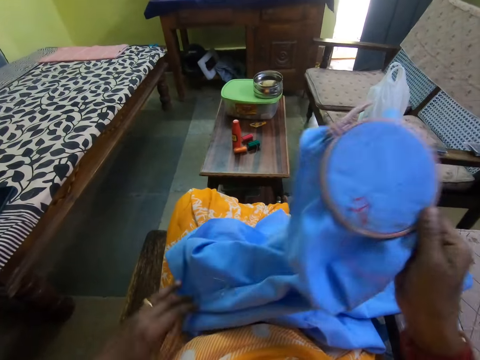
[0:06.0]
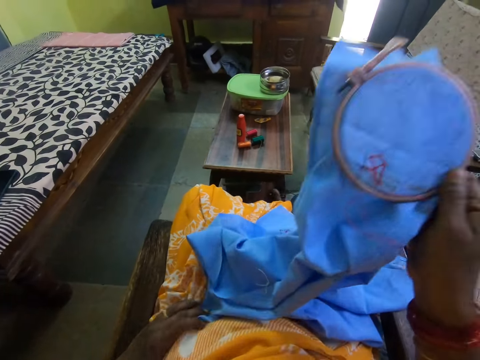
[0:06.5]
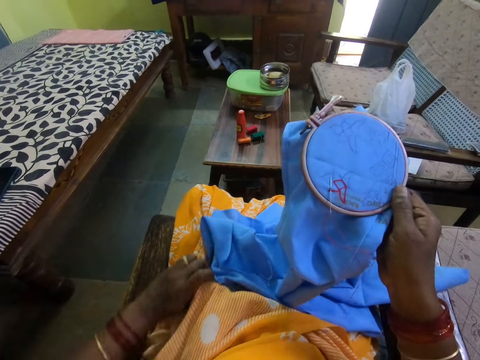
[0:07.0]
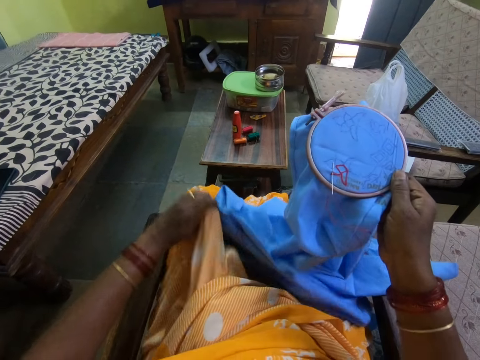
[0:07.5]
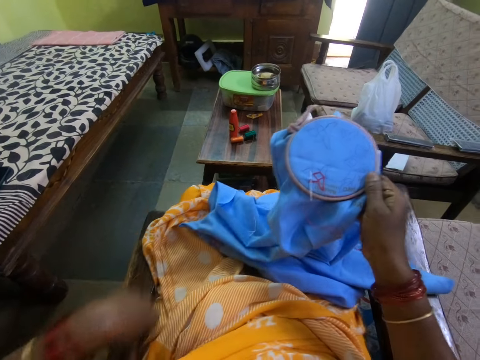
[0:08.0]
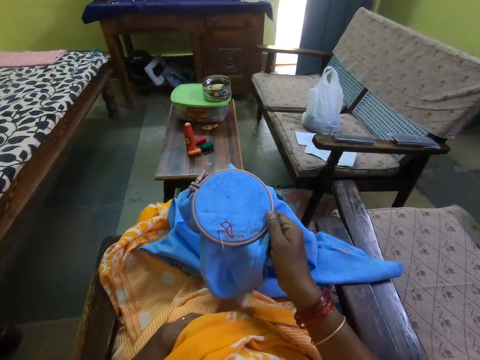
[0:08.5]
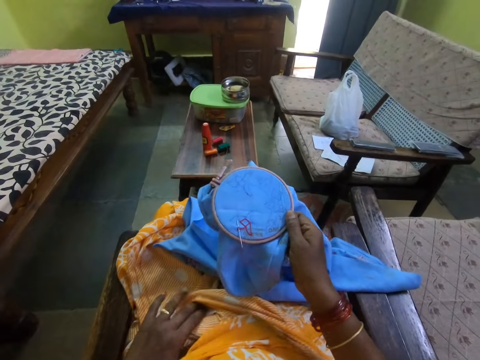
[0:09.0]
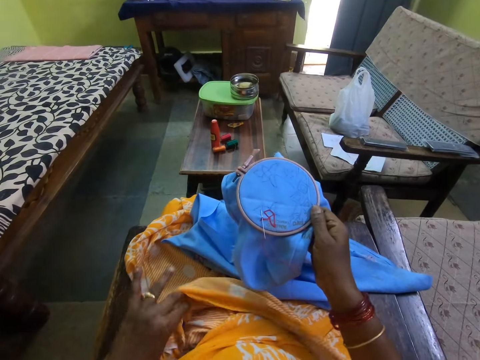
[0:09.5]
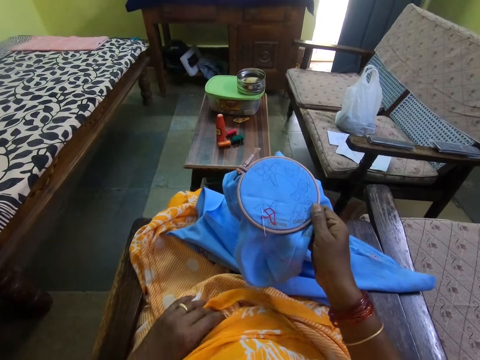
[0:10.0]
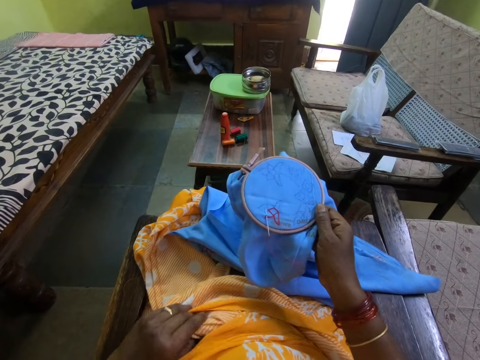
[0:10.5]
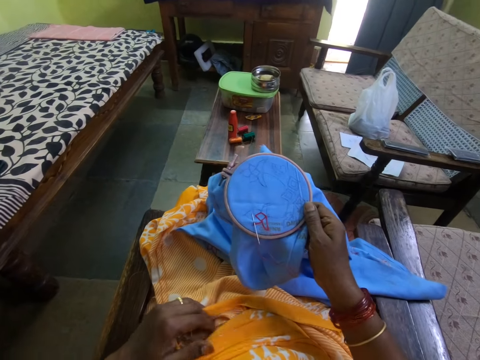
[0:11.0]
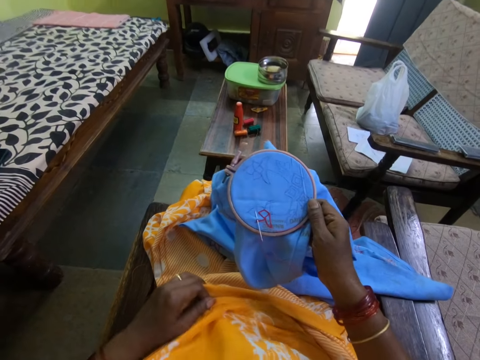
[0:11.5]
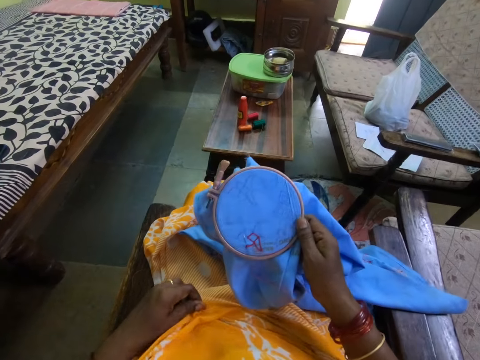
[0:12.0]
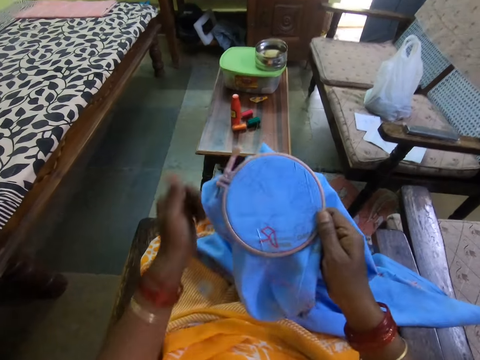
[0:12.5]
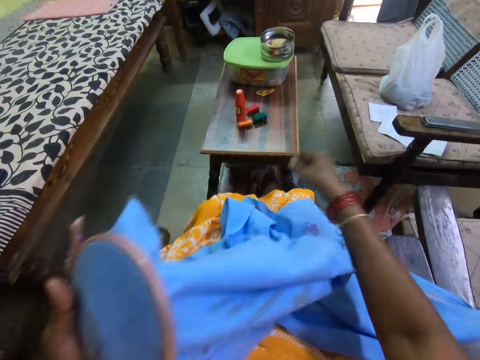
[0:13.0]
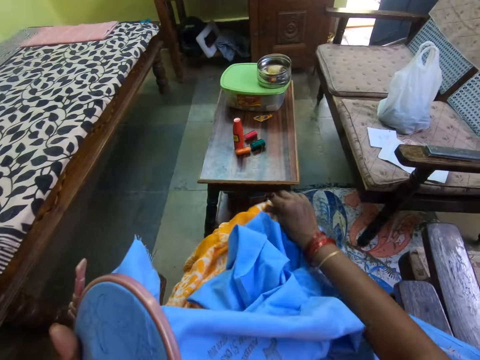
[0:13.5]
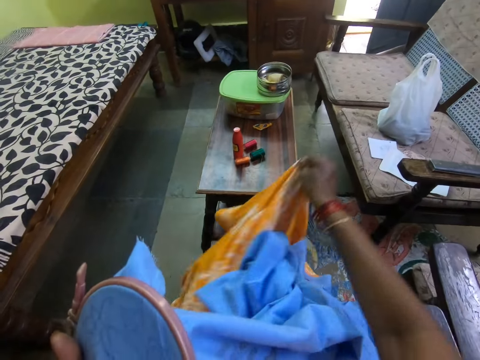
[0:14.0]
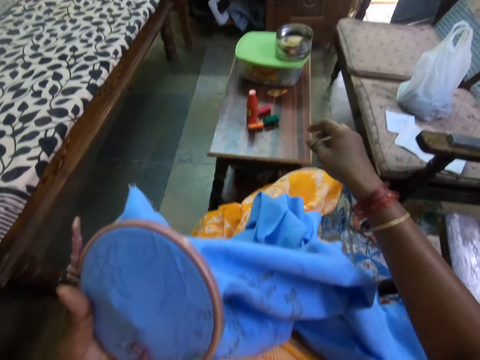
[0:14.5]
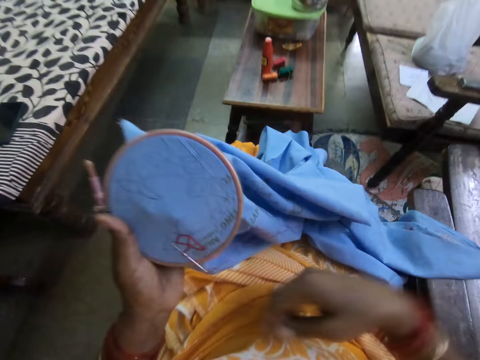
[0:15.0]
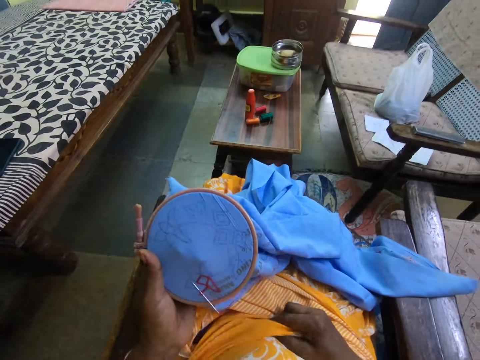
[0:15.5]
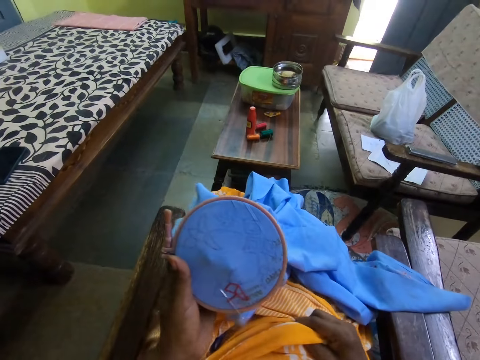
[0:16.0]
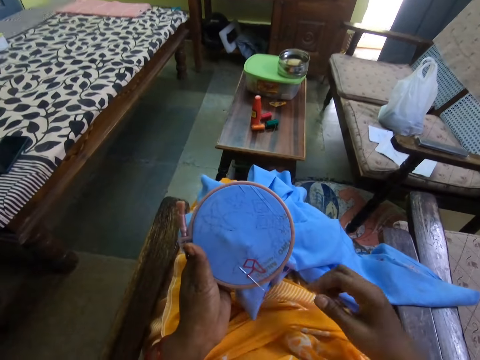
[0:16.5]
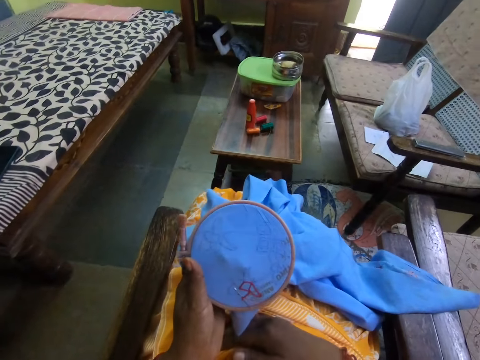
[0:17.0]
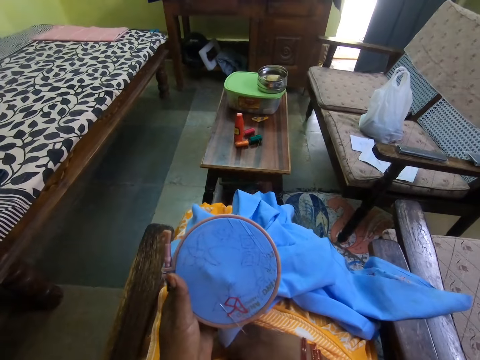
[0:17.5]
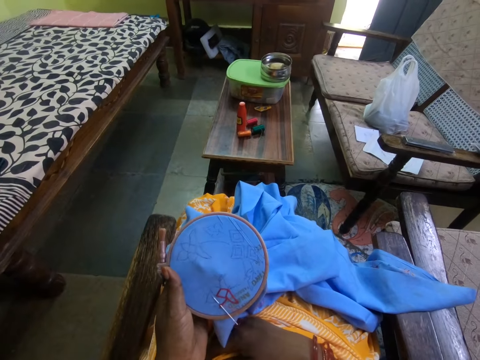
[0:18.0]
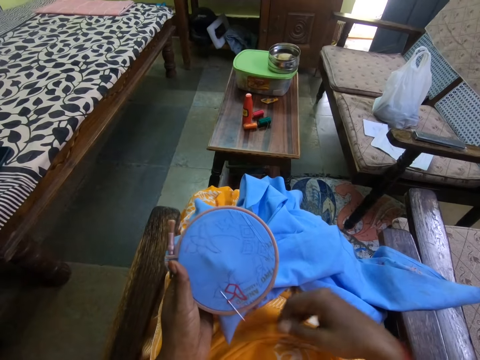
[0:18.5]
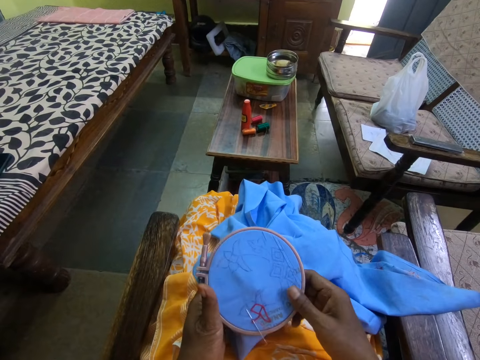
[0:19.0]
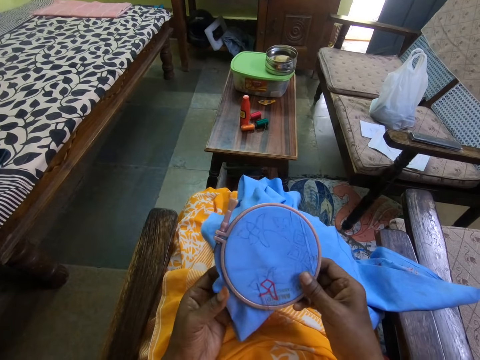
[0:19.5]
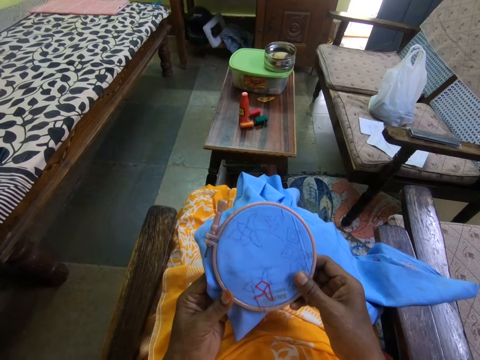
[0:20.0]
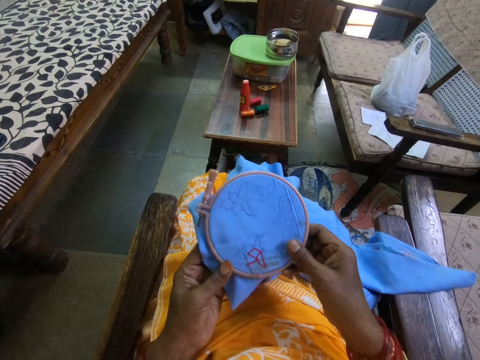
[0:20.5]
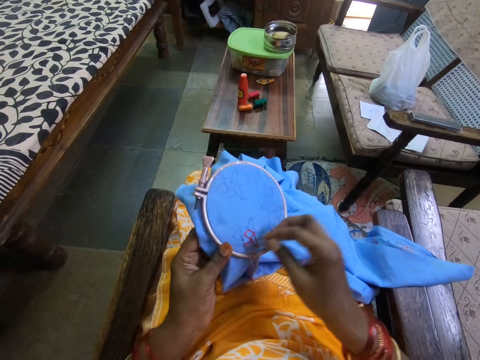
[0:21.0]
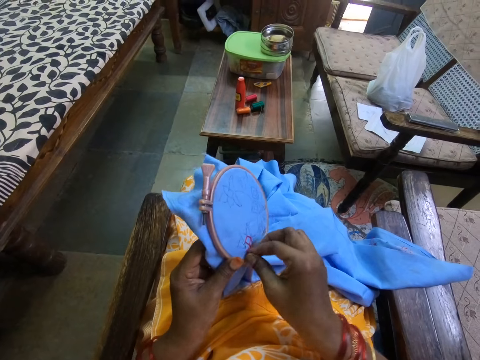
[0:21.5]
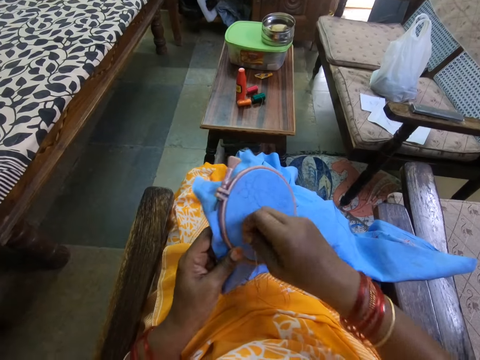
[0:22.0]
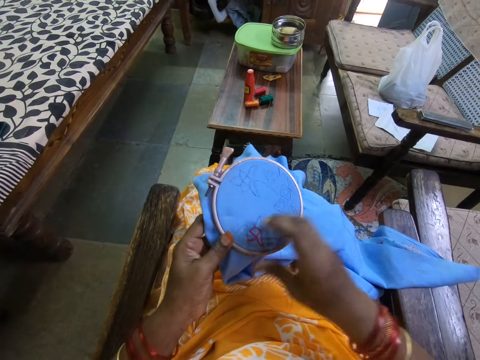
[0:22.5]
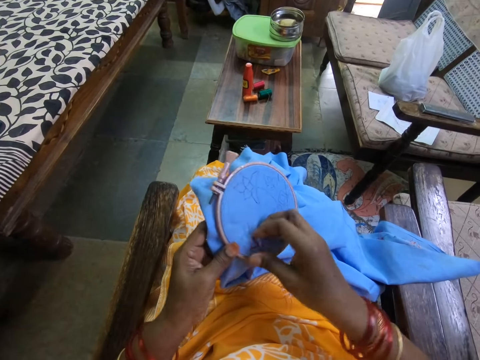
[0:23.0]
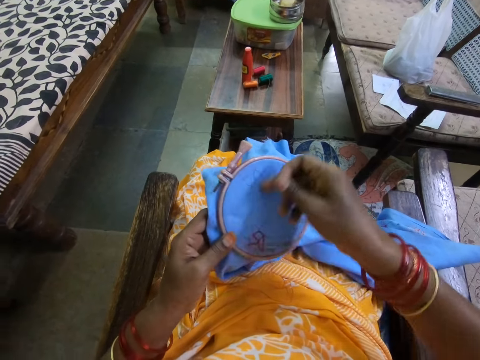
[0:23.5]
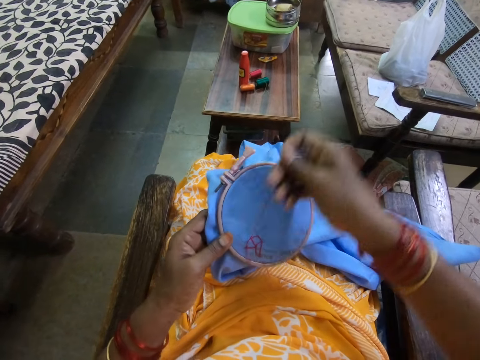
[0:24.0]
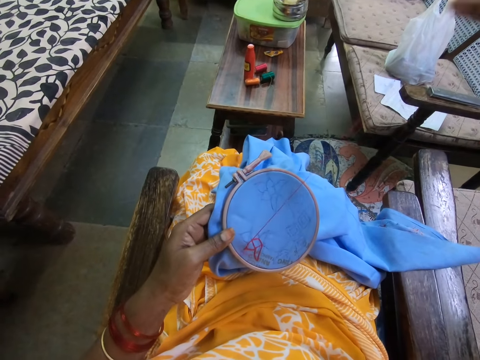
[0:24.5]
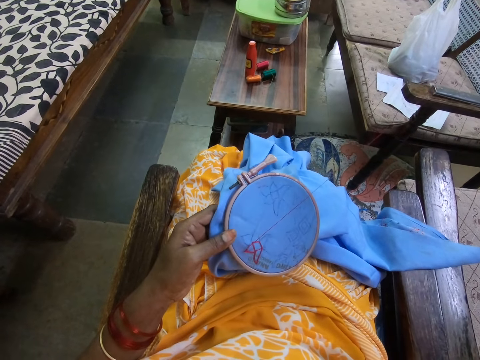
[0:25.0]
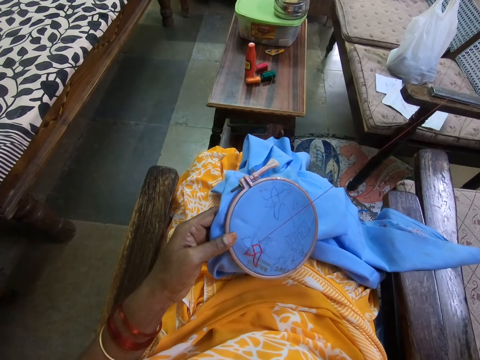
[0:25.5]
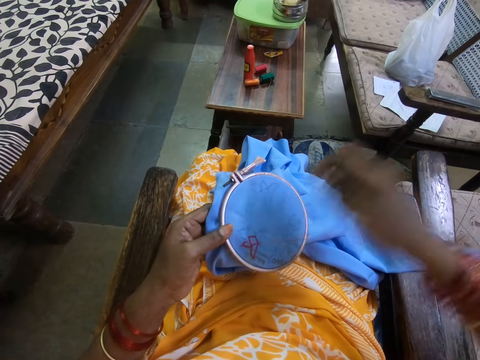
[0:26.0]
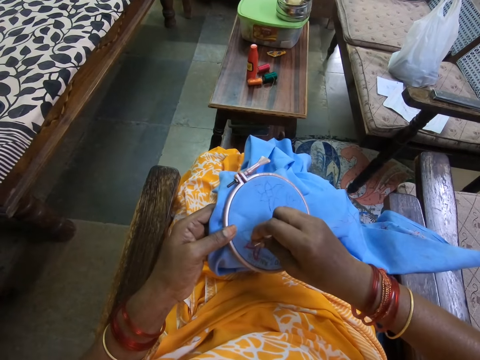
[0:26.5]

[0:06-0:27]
The camera wearer holds a piece of cloth with both hands. She passes the piece of cloth to the right hand. She adjusts her wrapper with her left hand. She lifts the cloth with the right hand. She moves the left hand. She holds the piece of cloth with the right hand. She passes the embroidery hoop from her right hand to her left hand. She adjusts her wrapper with her right hand. She holds the piece of cloth with the left hand. She holds the embroidery hoop with both hands. She holds the embroidery hoop with her left hand. She embroiders on the piece of fabric on the embroidery hoop in her left hand with the embroidery needle in her right hand.

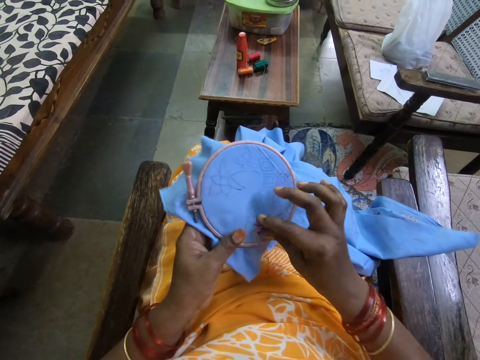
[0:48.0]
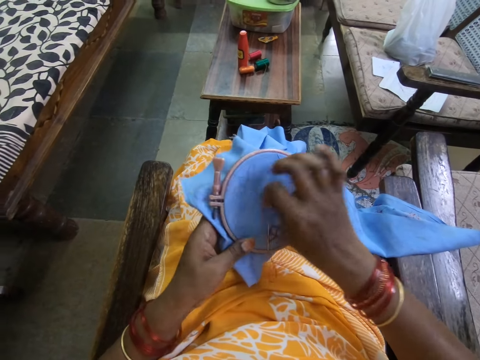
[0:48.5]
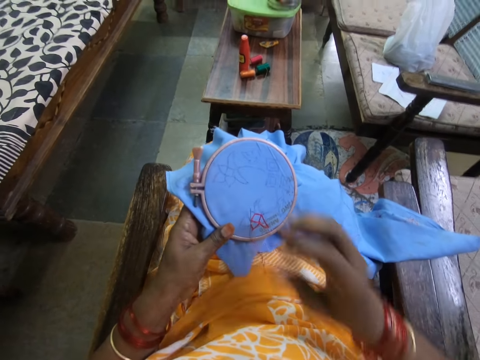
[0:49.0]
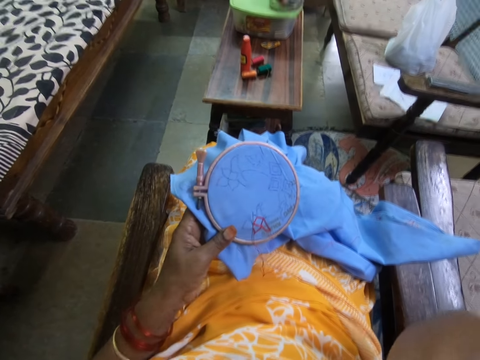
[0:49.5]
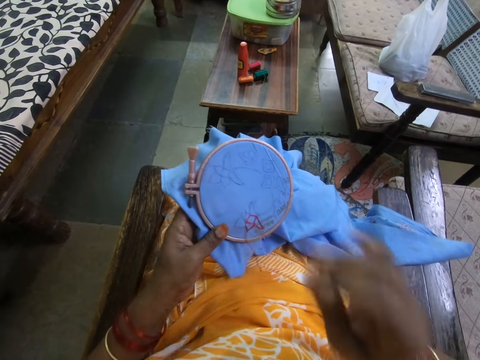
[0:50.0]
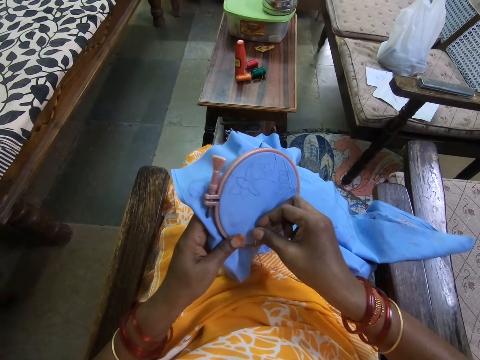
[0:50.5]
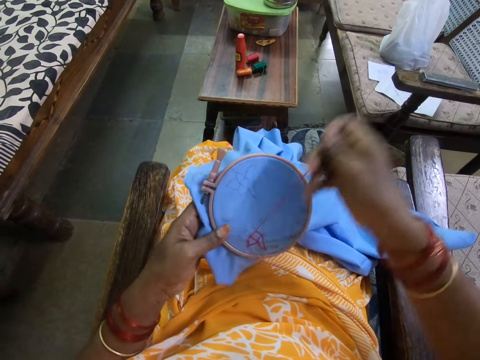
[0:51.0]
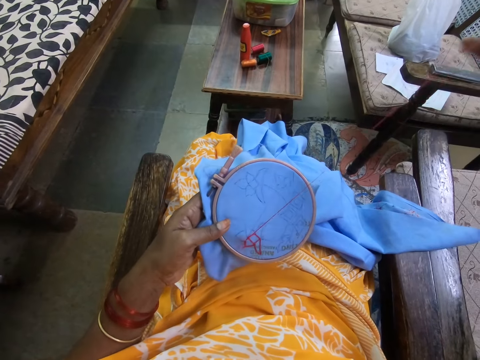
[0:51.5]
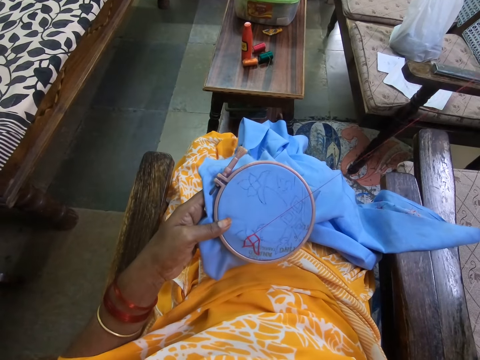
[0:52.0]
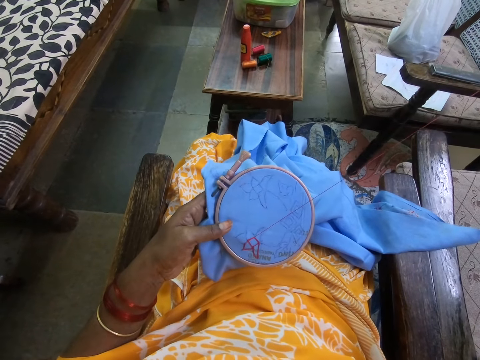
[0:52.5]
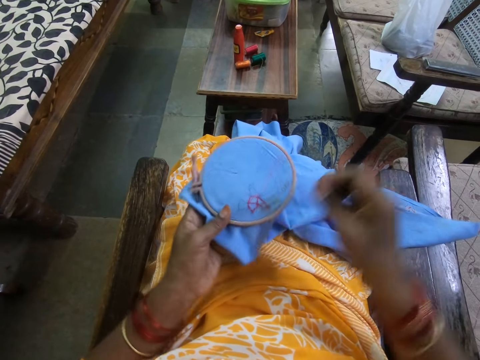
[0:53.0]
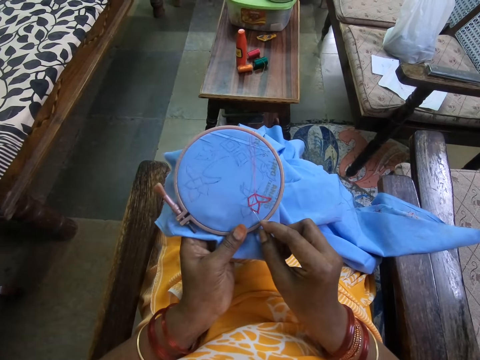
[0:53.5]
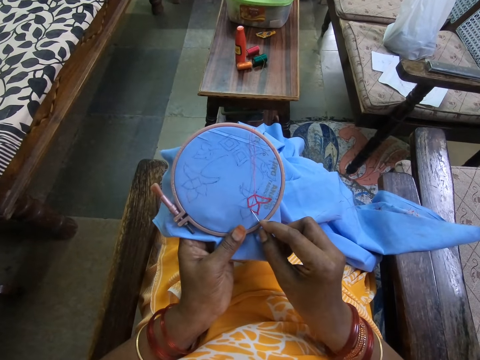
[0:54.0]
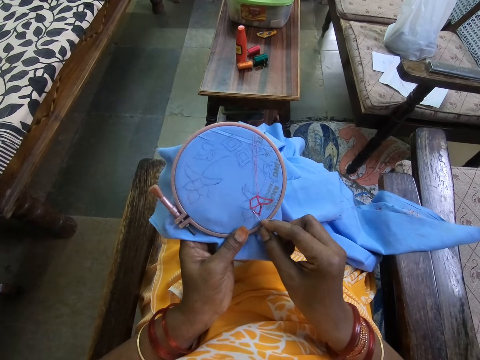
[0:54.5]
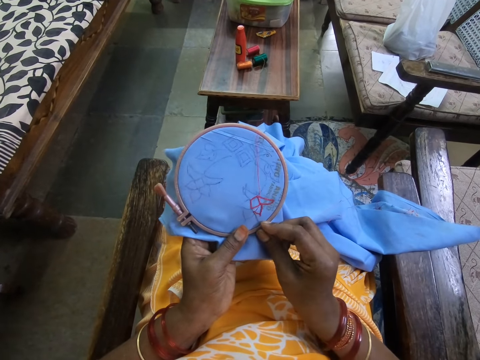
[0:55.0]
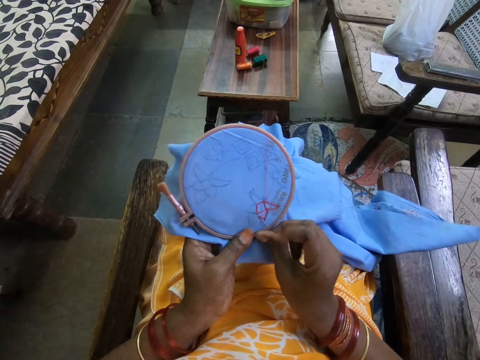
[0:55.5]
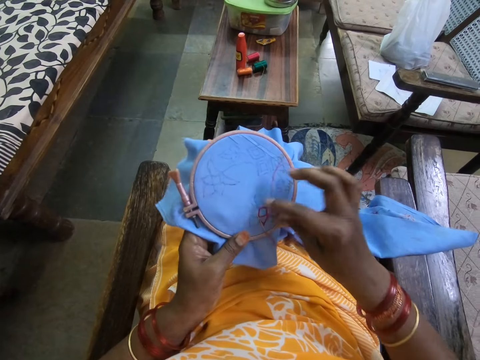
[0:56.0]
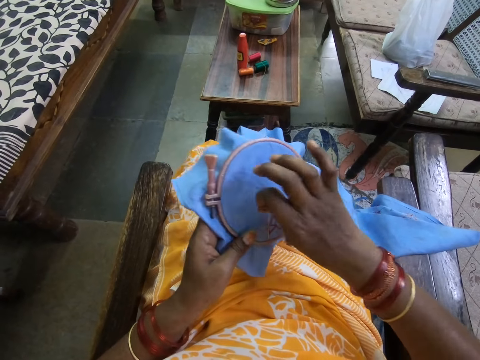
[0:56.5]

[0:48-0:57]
The camera wearer moves the right hand in the room. They hold a piece of cloth with the left hand. They decorate the piece of cloth with a hand sewing needle.
